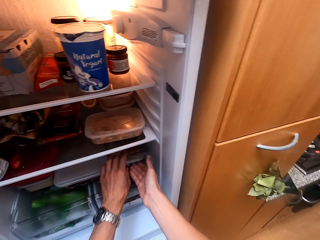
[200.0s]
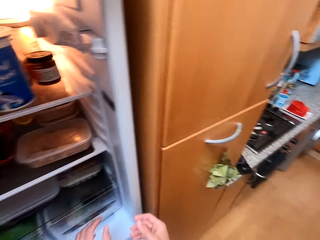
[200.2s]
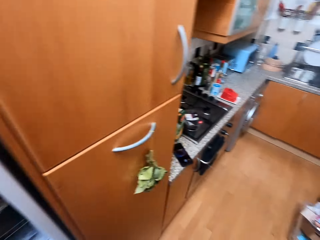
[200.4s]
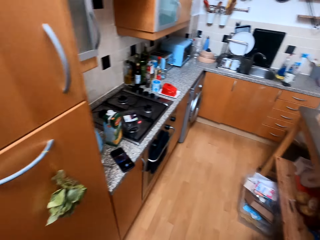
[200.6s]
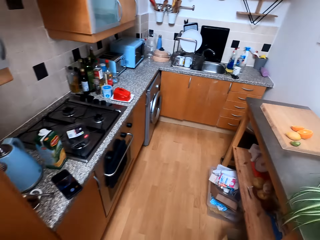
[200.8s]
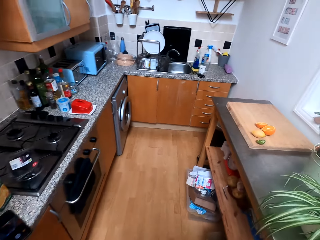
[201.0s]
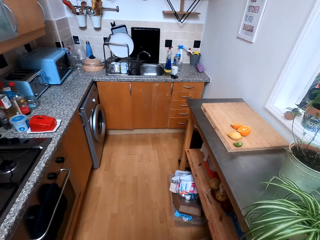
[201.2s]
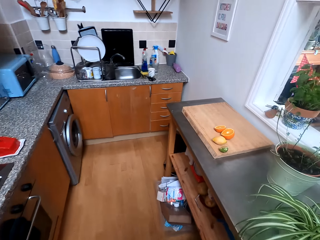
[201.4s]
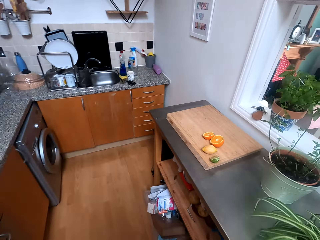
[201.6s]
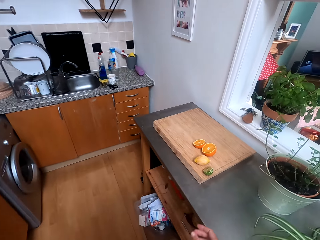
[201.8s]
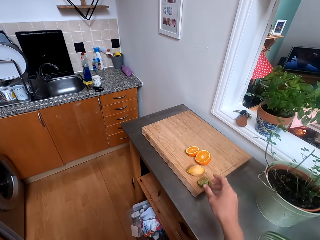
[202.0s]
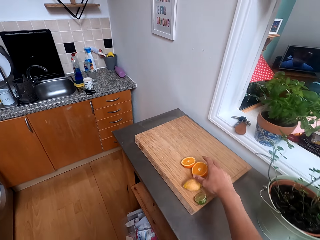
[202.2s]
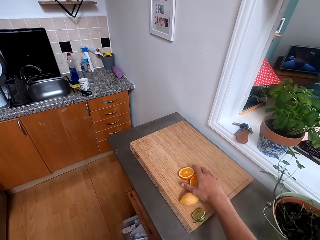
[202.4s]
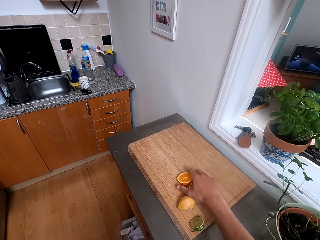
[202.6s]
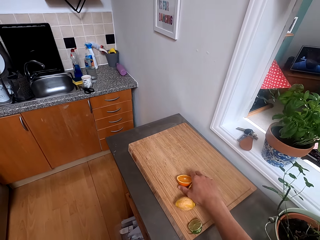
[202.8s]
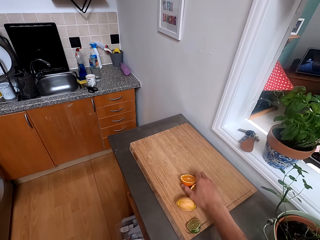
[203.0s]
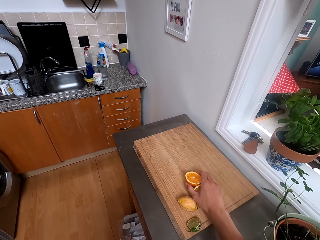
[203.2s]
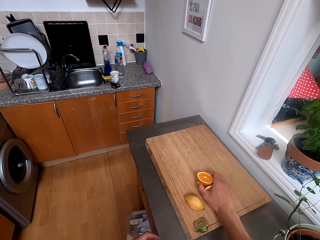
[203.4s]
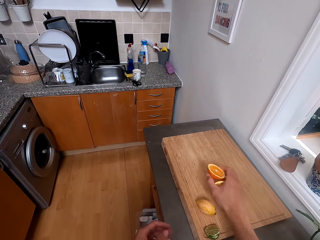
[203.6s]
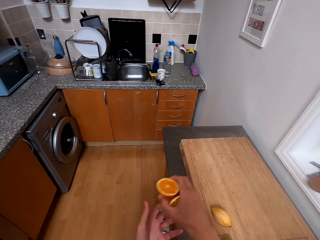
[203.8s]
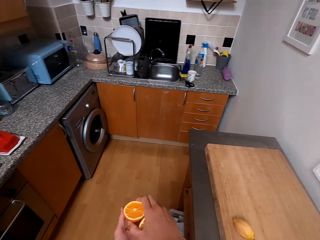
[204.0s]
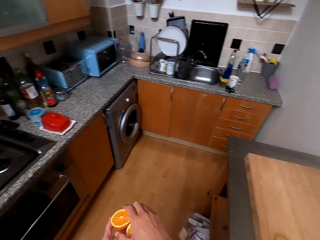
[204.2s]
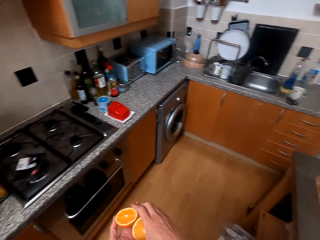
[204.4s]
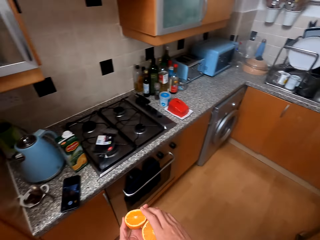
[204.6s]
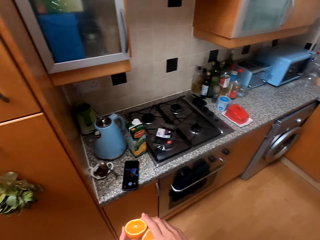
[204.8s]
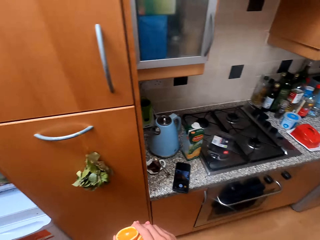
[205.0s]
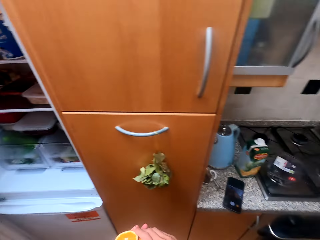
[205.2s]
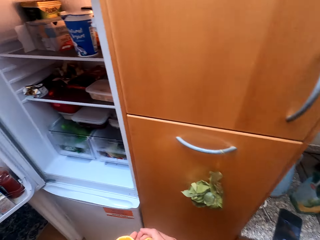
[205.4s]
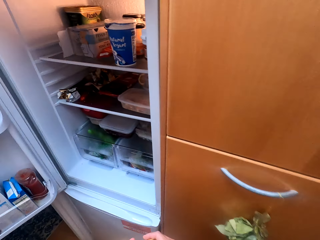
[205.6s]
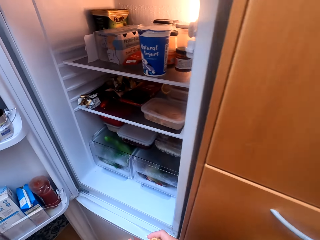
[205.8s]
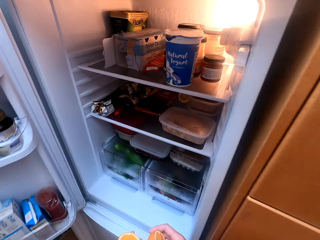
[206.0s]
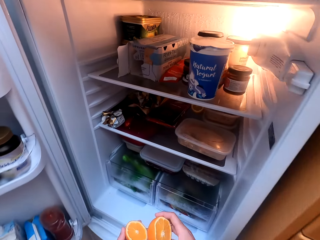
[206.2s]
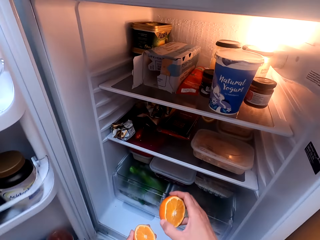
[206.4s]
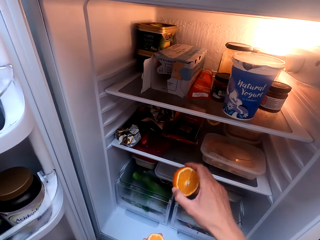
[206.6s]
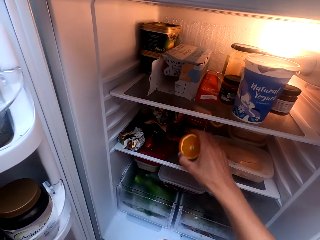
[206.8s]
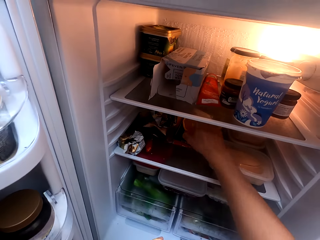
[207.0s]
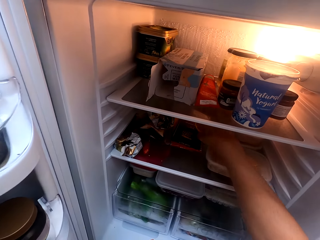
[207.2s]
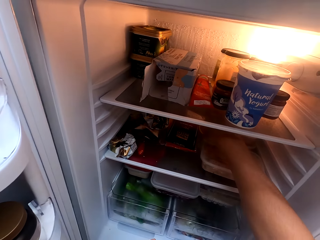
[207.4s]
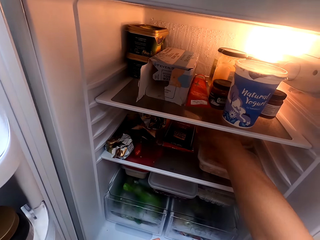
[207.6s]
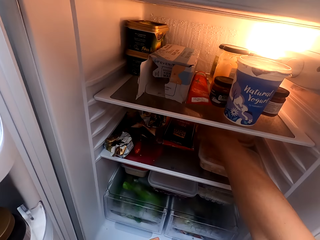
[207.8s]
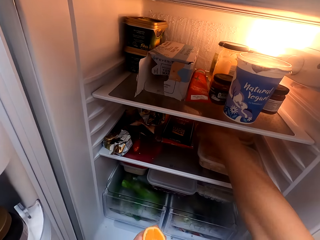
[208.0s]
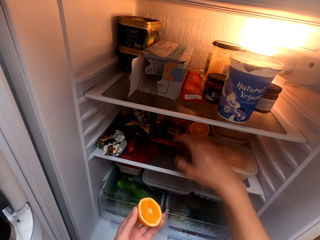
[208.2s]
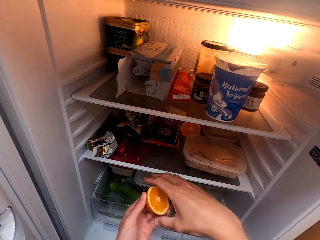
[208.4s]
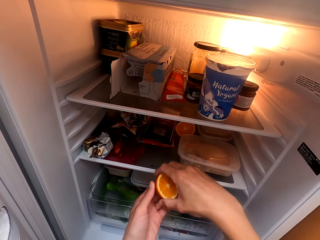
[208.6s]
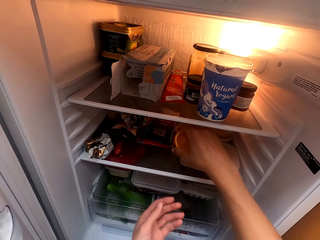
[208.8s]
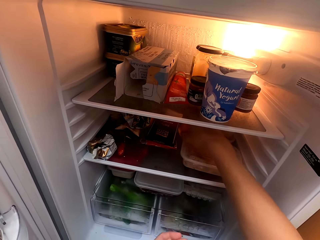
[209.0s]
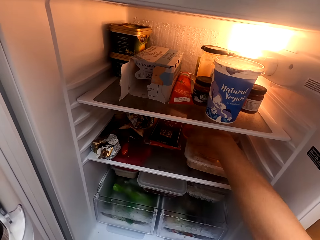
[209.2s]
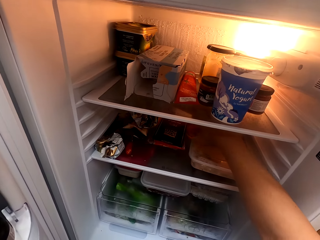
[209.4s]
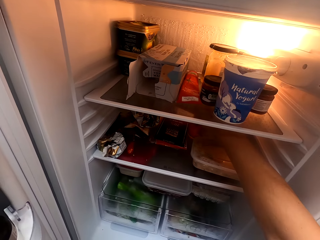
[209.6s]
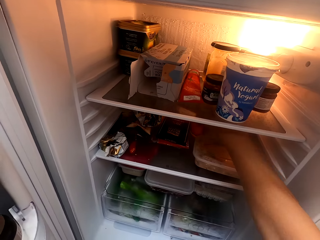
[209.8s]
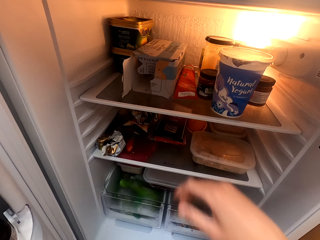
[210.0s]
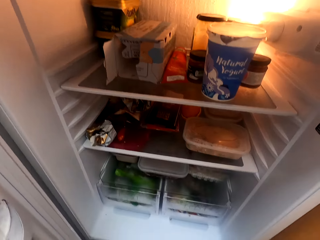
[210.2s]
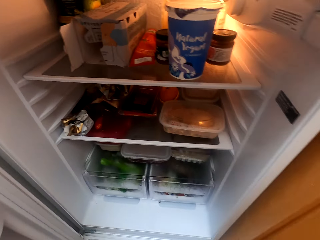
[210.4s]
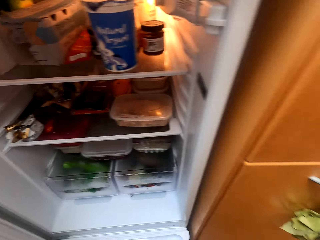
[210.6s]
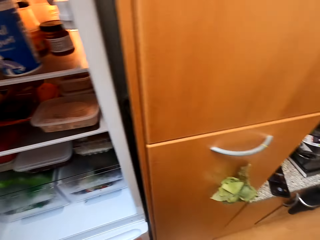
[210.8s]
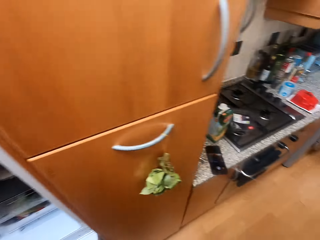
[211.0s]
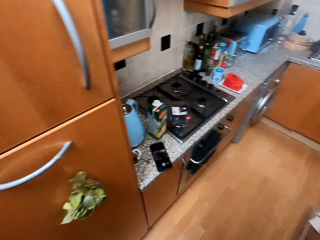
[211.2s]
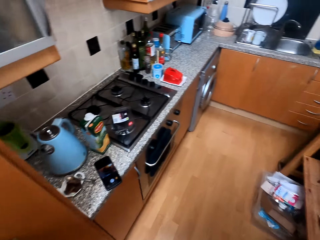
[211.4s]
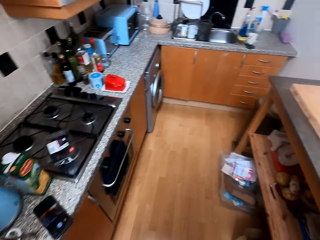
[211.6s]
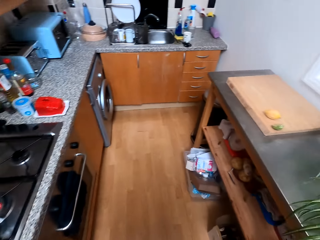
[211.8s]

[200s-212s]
The camera wearer picks the pieces of oranges on the chopping board. They put the pieces of oranges in the fridge. They arrange food stuffs in the fridge.

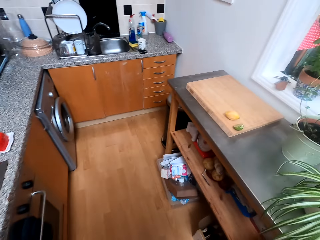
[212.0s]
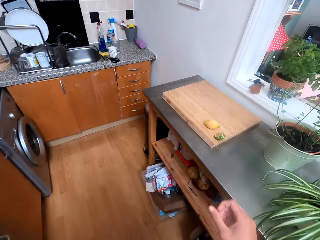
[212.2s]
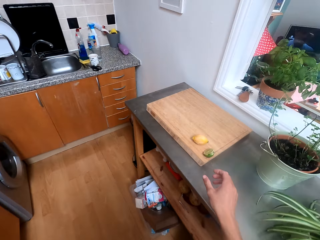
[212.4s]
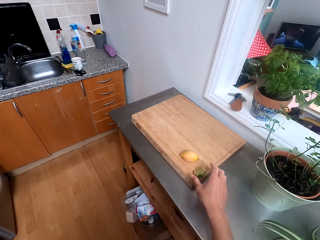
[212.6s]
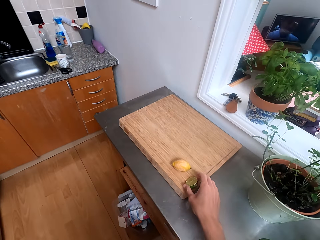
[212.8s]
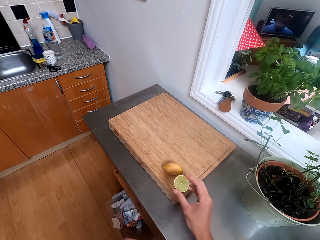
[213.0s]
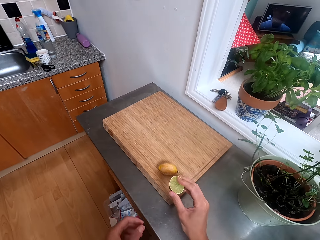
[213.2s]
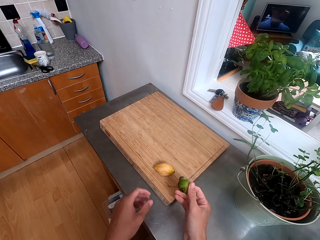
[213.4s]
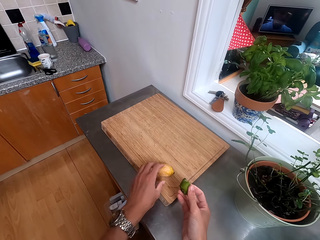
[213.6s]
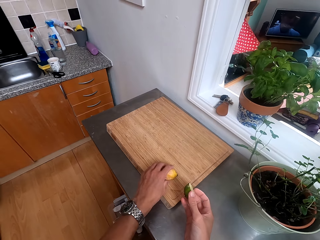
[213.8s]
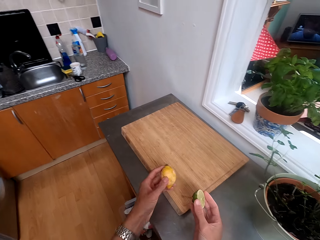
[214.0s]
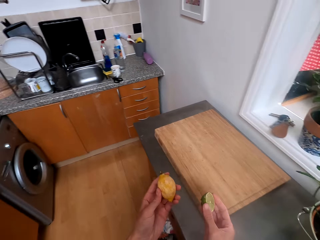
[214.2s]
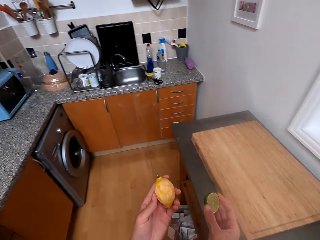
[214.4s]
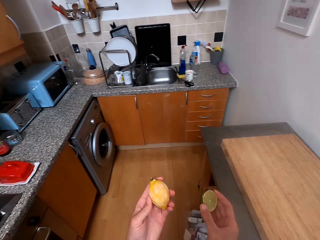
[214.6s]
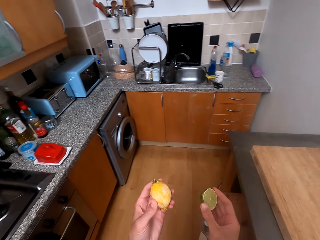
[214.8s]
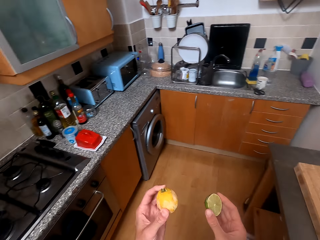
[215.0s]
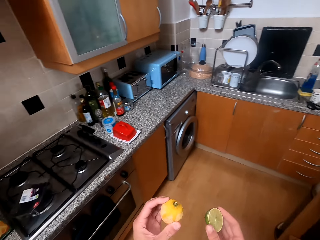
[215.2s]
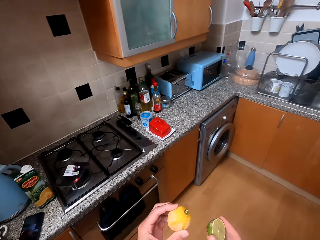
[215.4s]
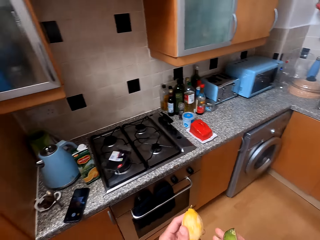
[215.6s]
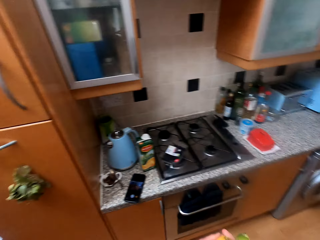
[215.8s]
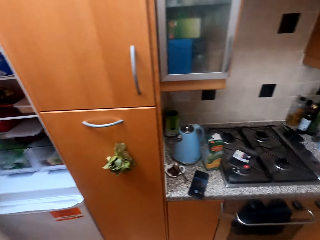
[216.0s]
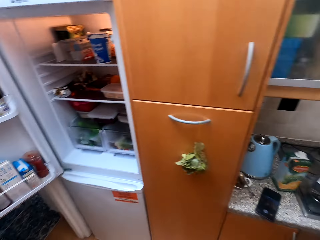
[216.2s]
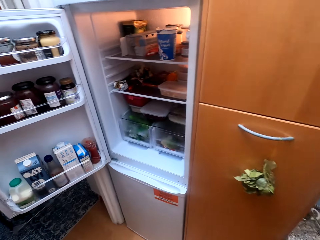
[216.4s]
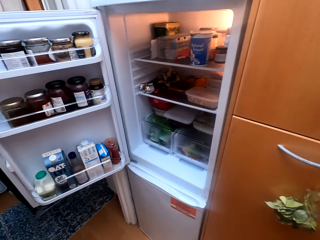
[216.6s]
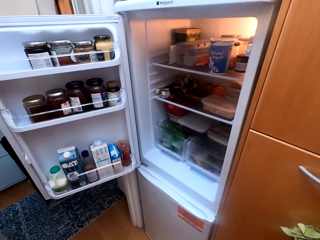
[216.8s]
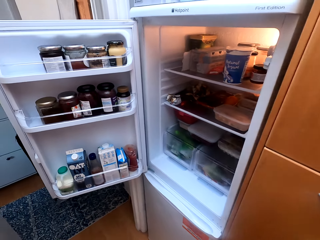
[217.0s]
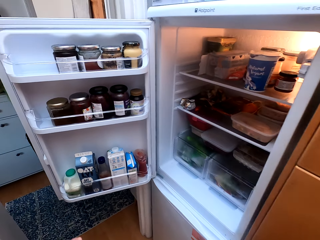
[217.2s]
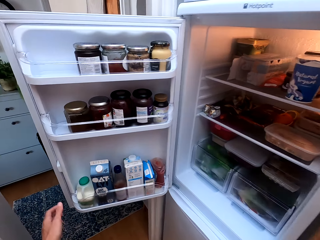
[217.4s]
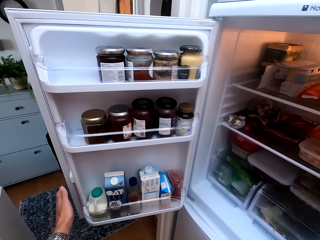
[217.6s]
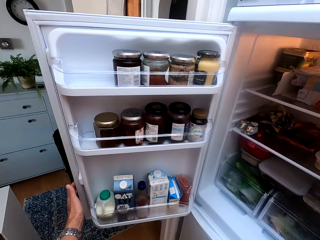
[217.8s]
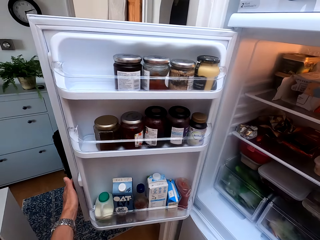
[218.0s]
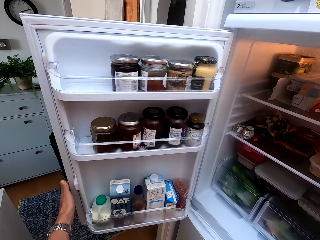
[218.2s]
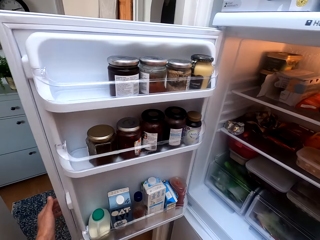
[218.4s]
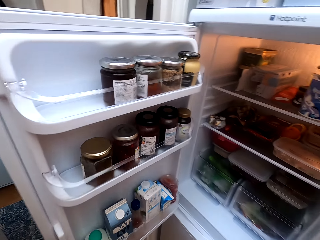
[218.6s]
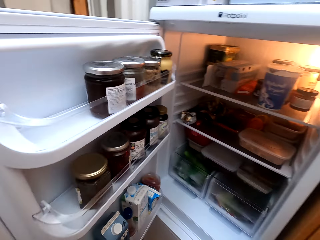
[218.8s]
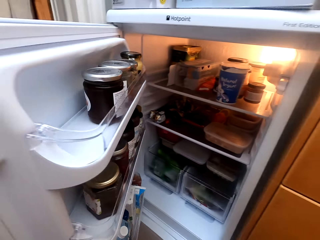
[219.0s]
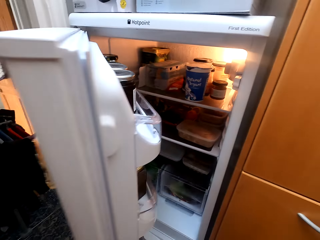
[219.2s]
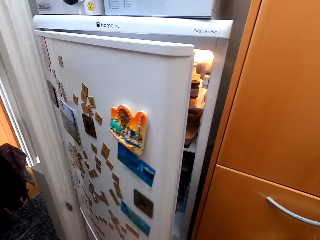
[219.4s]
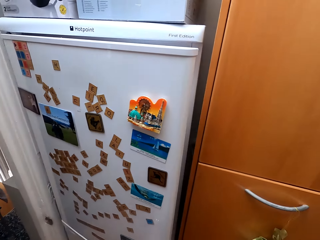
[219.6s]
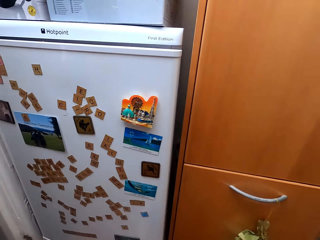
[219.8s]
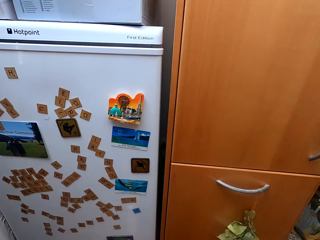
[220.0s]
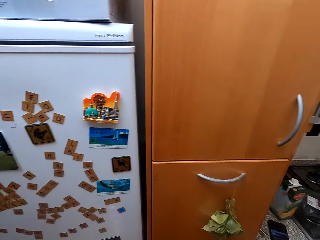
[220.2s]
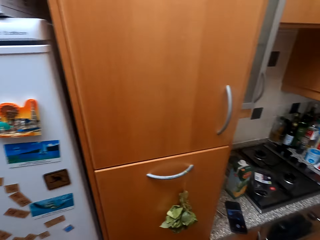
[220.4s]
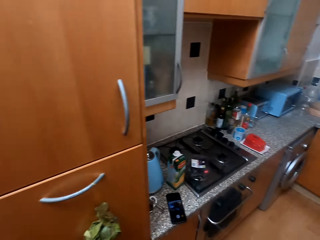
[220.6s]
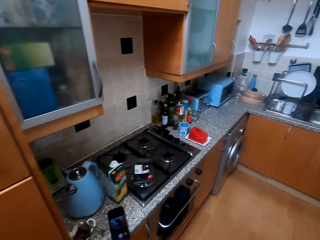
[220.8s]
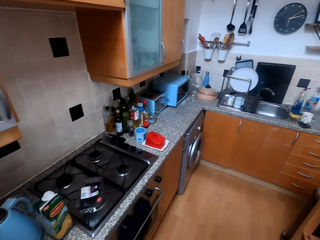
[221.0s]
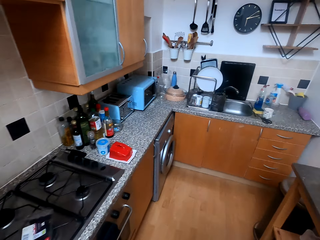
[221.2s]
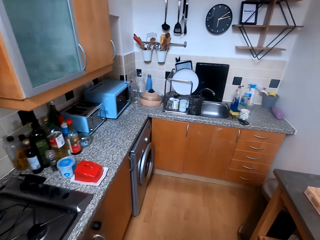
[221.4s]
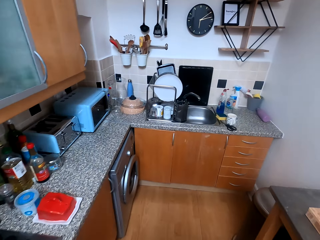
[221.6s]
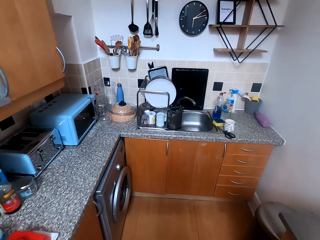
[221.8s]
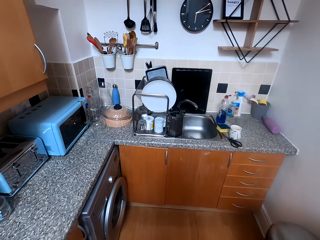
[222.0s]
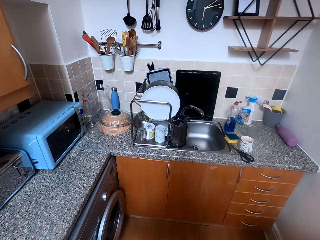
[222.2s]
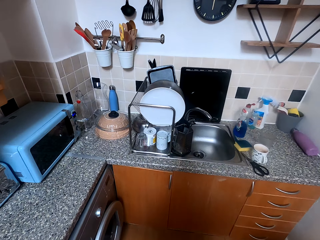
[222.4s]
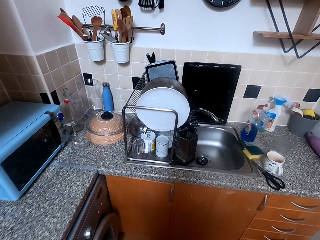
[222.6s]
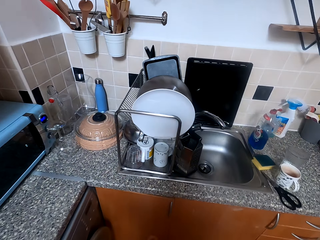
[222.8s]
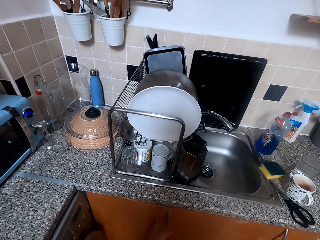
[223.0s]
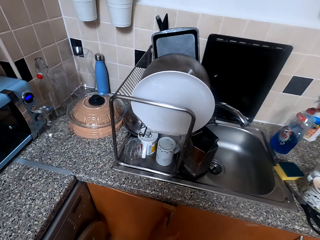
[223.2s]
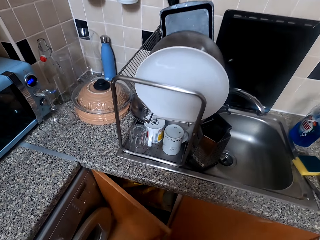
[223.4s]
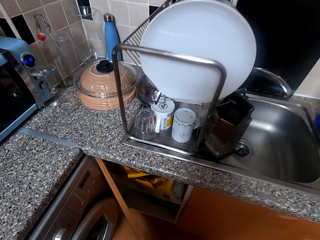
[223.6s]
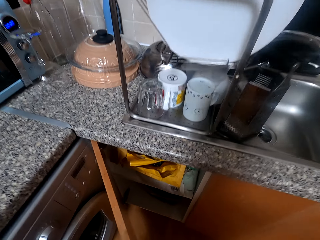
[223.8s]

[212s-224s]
The camera wearer picks pieces of lemons. They close the fridge.
